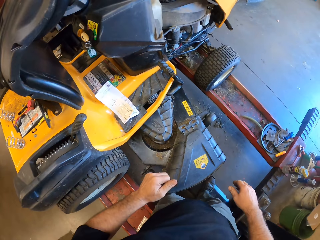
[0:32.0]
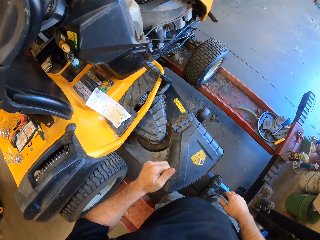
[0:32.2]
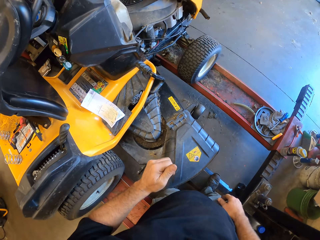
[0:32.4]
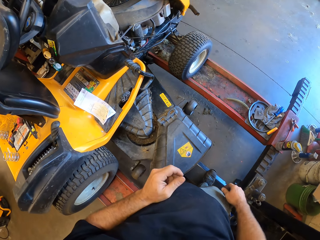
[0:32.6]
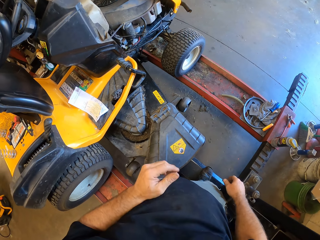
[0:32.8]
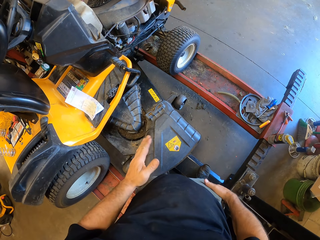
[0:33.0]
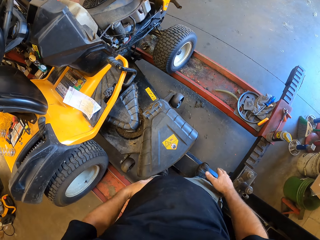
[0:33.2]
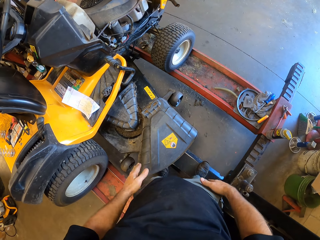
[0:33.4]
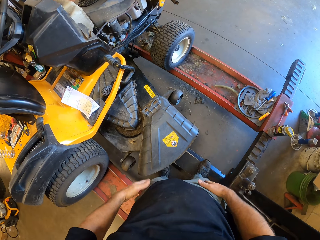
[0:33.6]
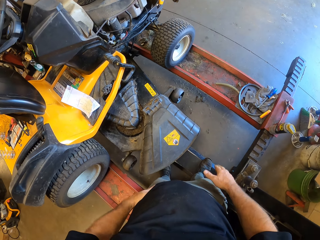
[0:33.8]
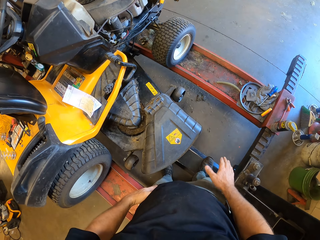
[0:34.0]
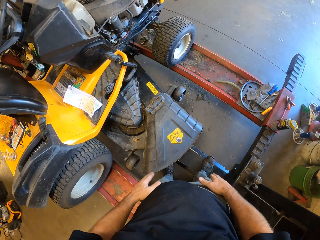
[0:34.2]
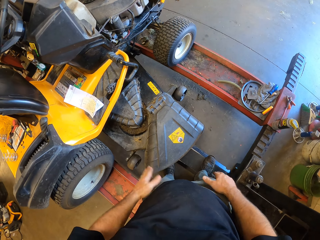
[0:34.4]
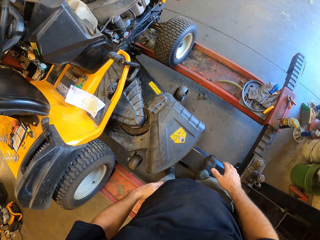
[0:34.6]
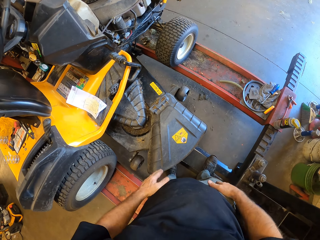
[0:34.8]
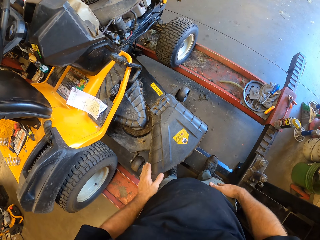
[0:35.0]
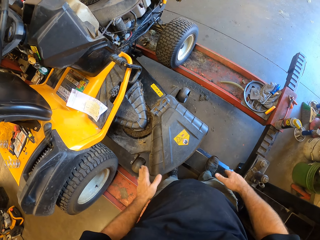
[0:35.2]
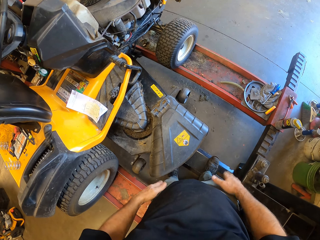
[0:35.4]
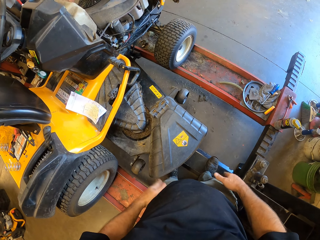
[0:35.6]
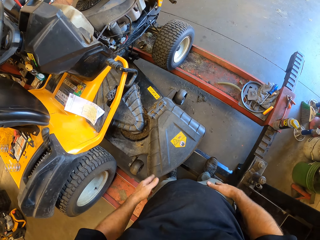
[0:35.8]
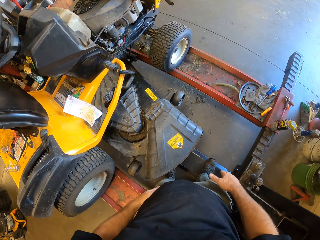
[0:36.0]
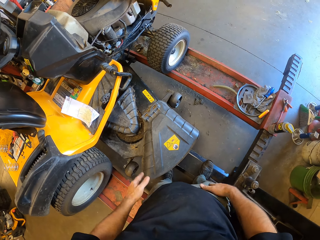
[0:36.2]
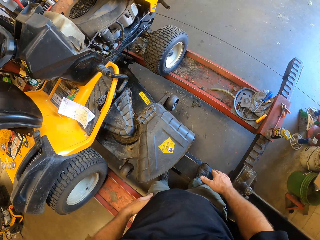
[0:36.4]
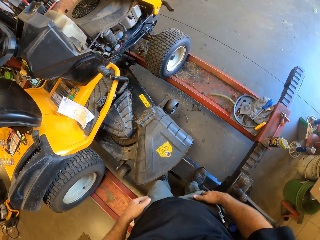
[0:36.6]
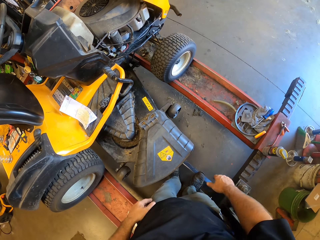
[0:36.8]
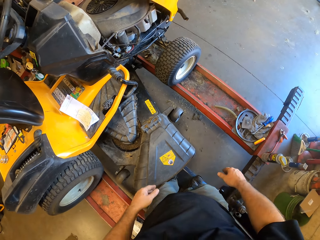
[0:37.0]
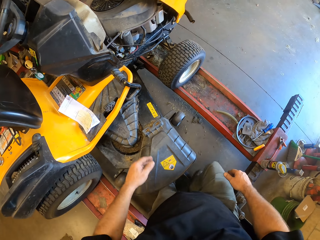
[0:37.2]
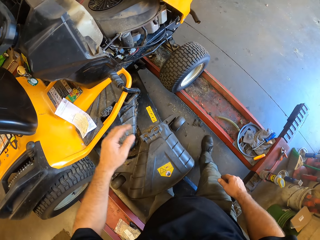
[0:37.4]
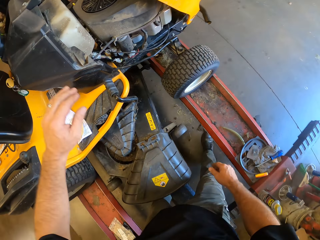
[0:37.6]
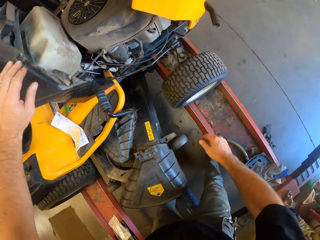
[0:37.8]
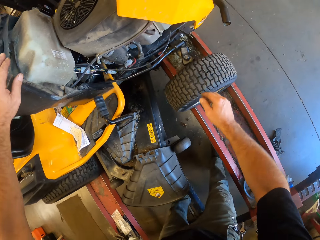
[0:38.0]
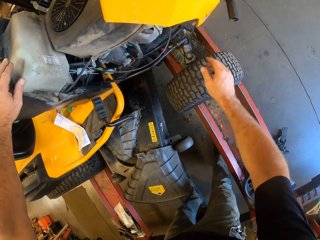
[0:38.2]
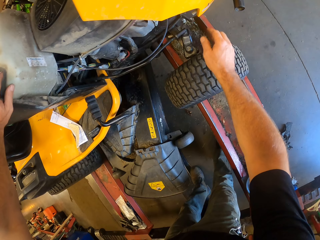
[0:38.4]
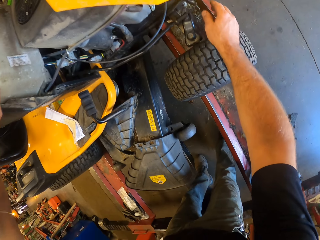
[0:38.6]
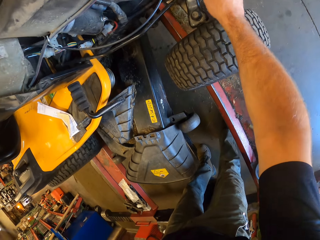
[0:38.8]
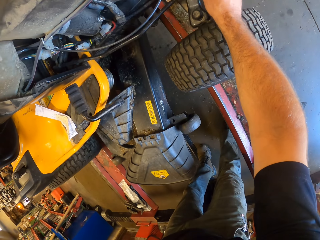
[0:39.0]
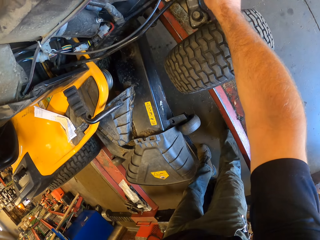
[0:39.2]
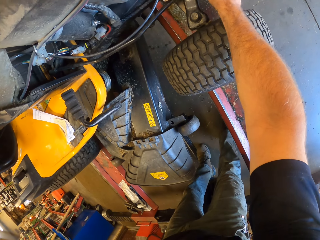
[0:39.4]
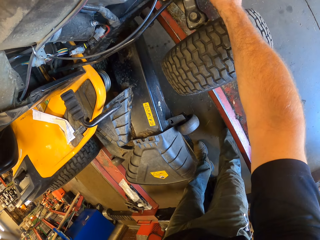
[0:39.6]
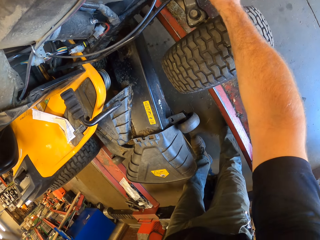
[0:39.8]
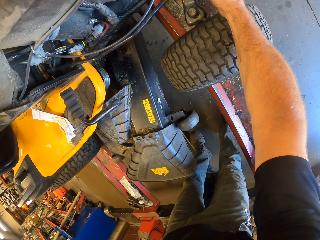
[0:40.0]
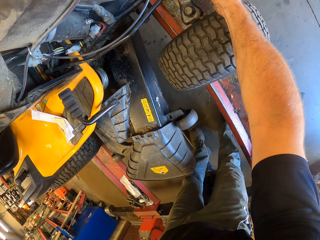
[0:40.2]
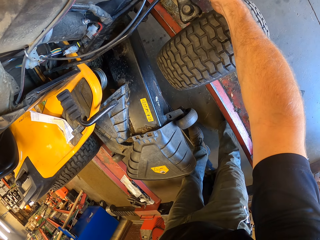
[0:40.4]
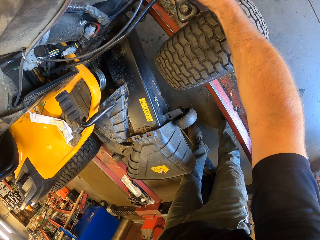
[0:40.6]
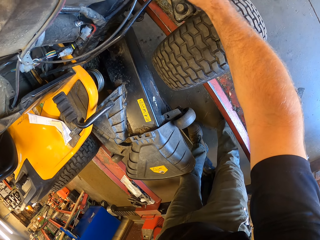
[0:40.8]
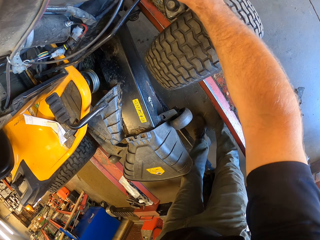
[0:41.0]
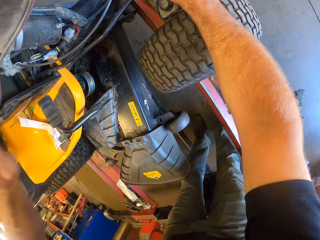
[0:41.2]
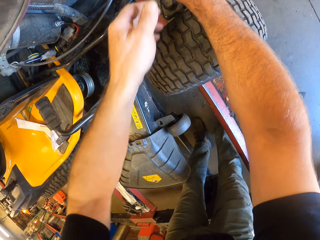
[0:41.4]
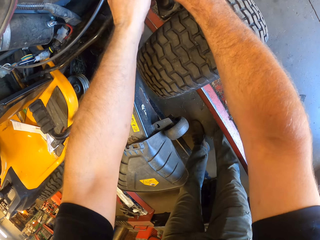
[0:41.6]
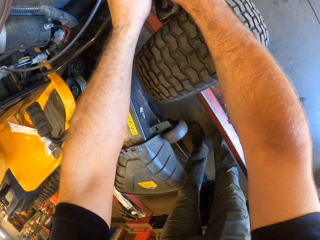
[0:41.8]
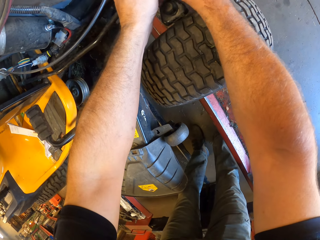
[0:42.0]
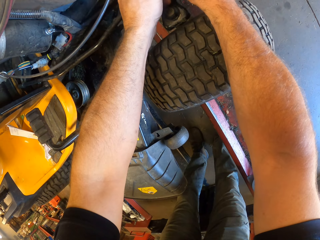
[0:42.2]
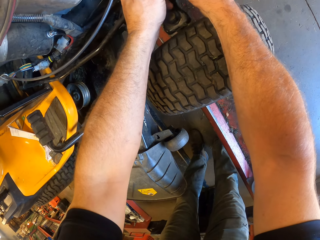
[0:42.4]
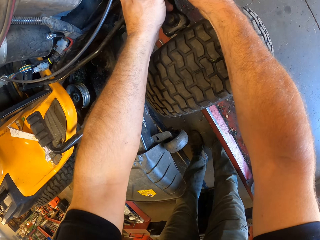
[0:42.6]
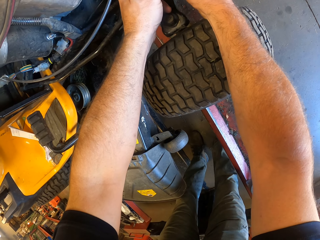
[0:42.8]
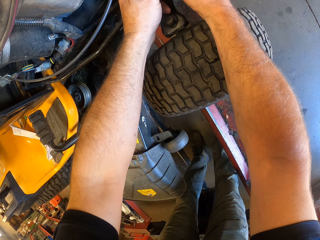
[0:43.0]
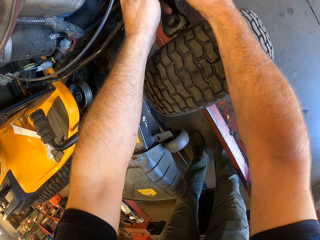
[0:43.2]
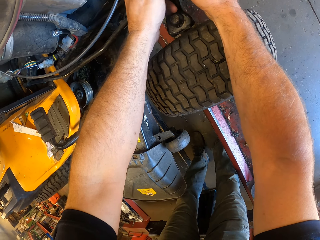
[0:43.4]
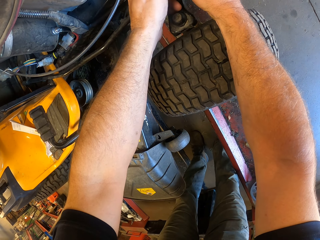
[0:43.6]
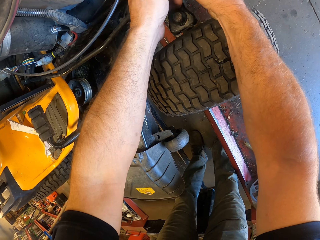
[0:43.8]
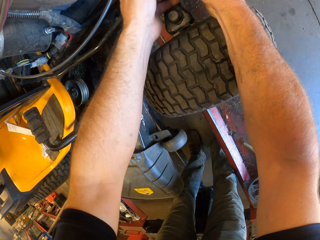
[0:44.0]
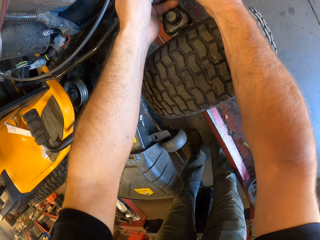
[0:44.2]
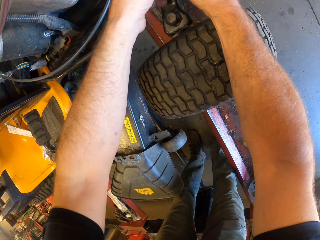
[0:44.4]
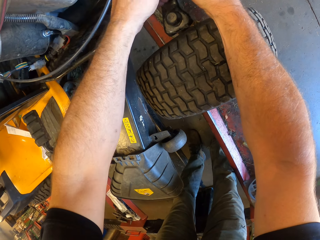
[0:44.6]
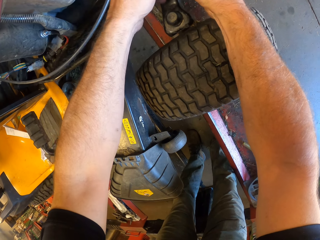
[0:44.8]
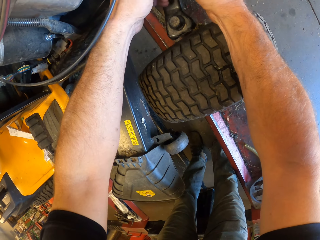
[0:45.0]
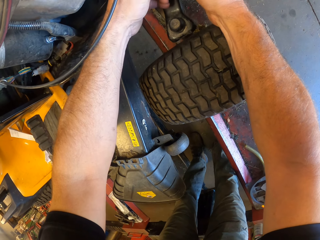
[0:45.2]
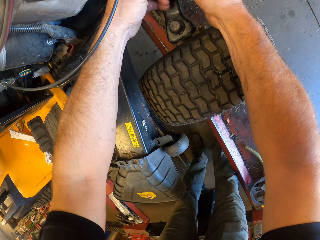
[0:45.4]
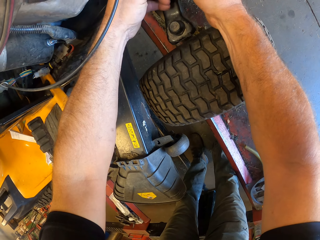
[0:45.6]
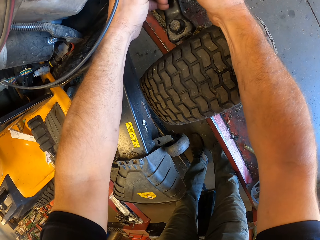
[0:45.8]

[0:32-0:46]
The camera wearer taps his hands on his legs. He rests his left hand on the motor. He touches pipes on the lawn flite. He adjusts a motor part with his right hand. He adjusts the motor part with his hands.

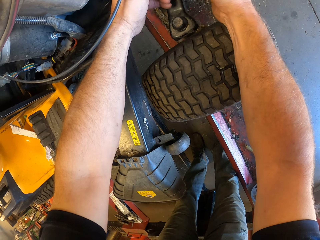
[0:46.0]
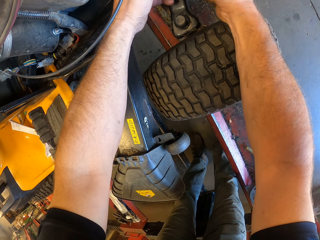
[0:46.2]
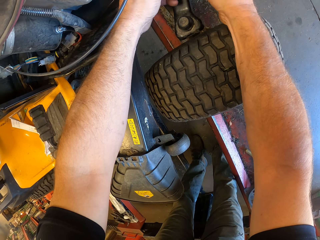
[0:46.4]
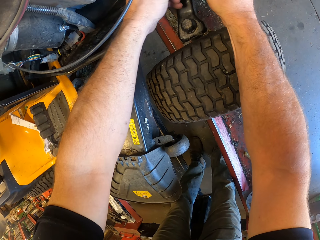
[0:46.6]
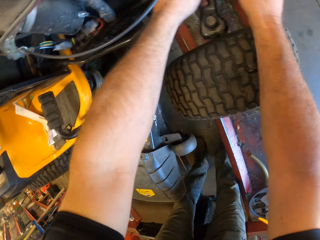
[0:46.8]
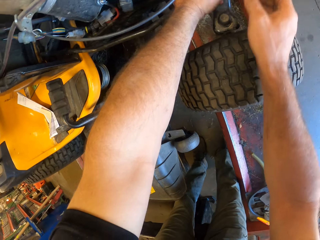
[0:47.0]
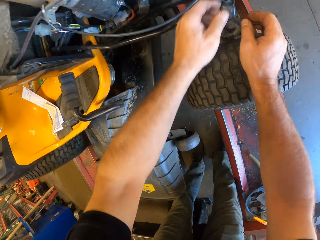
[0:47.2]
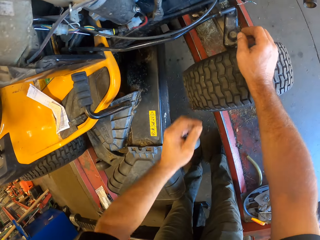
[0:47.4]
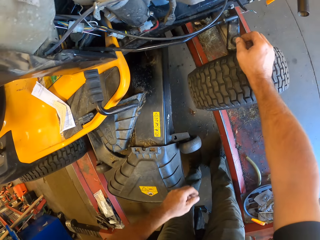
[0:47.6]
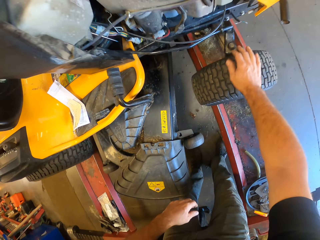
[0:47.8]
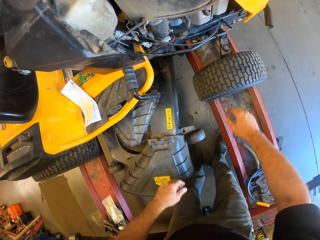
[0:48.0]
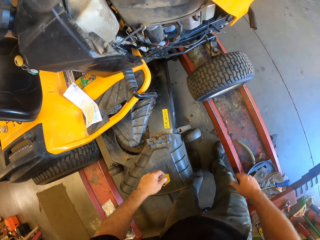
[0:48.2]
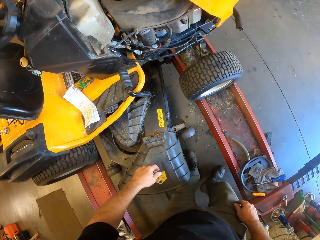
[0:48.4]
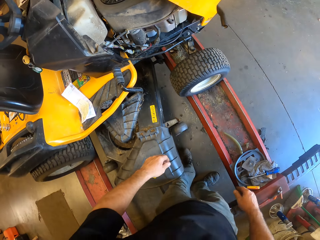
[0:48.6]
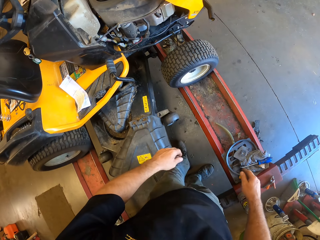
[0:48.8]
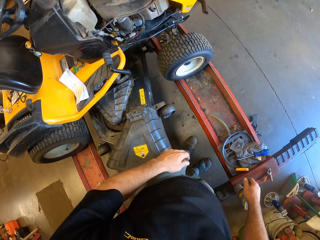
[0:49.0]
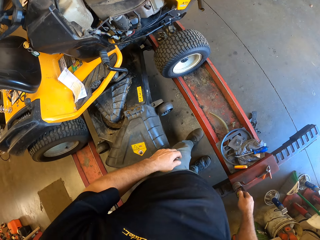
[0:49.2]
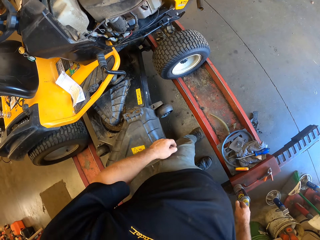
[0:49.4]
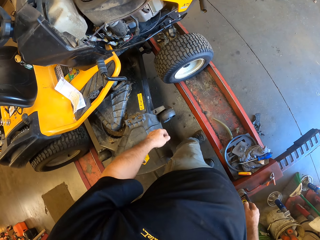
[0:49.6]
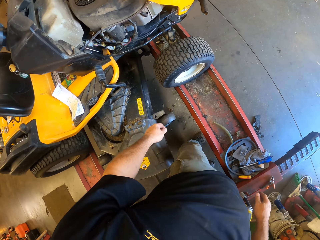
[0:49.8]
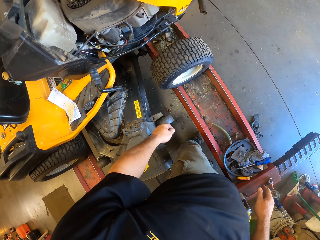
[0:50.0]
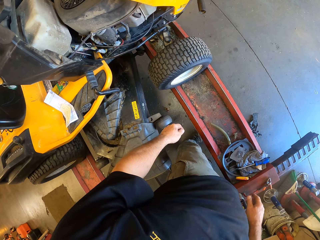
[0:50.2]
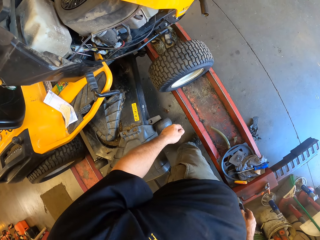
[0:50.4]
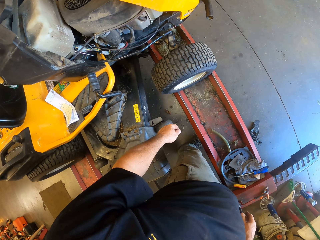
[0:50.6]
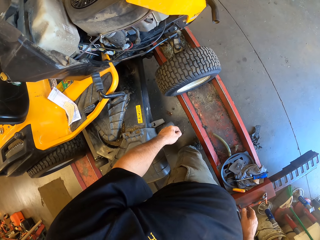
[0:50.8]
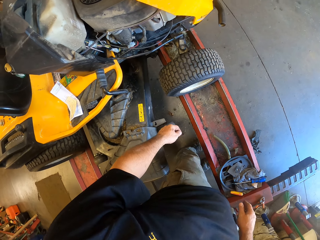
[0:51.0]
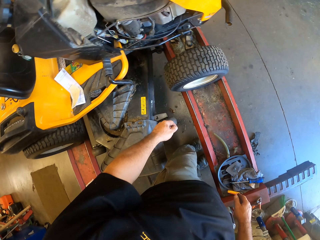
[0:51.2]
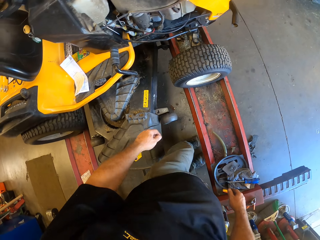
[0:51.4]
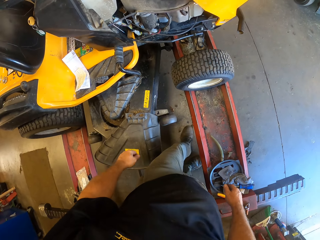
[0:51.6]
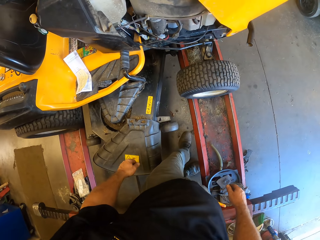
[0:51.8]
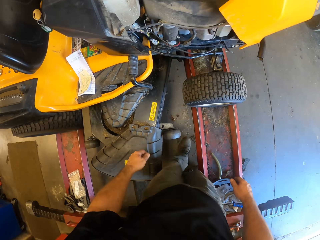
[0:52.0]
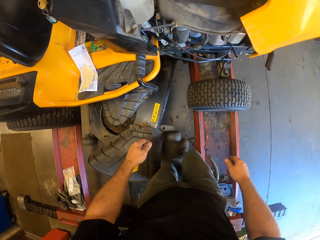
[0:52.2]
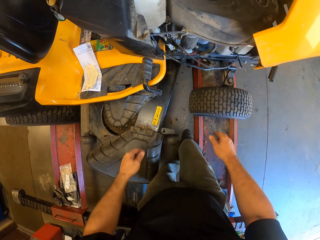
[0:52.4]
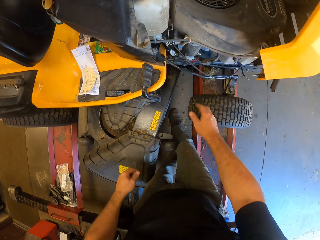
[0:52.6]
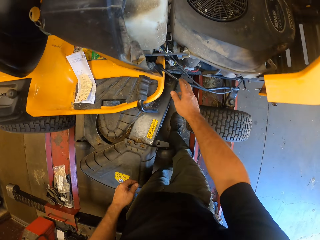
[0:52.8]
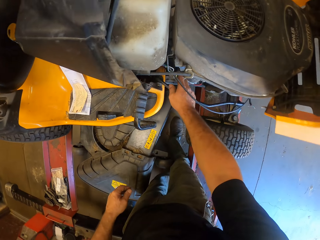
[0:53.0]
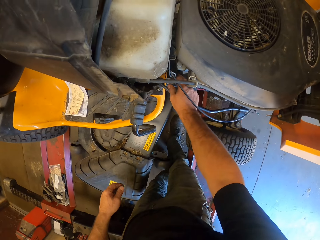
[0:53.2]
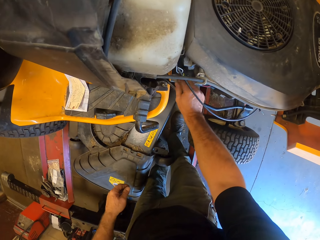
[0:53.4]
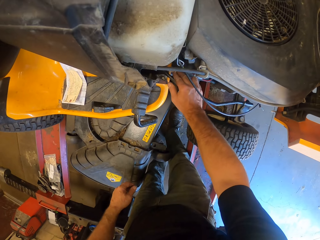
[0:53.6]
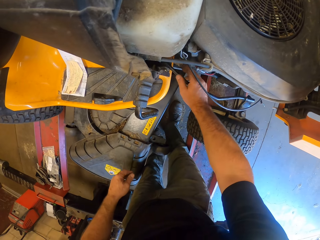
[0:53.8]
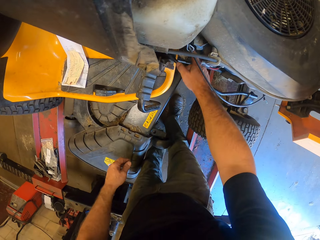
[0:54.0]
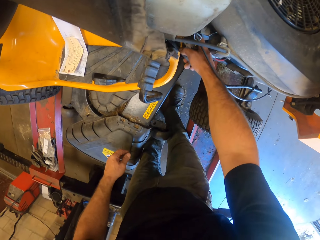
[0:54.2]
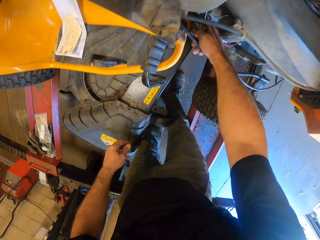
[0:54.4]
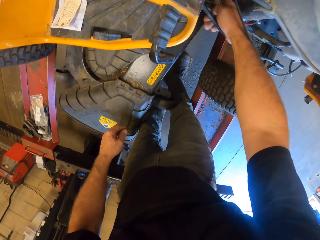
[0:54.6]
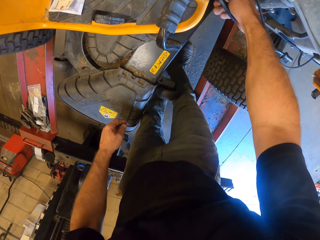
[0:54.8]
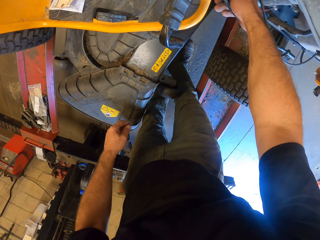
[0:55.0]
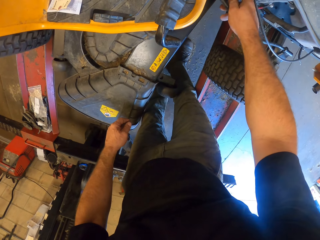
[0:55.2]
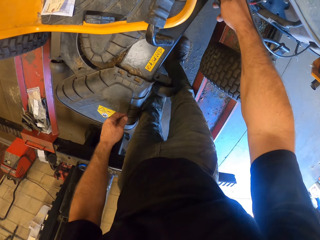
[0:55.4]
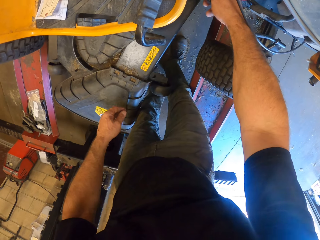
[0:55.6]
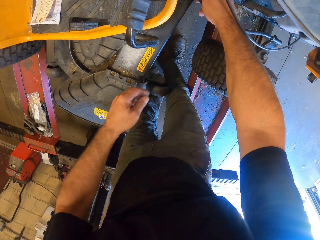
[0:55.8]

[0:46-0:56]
The camera wearer moves backwards from the lawn flite. He looks at the floor. He touches something on the lawn flite. He adjusts another motor part with his right hand.
